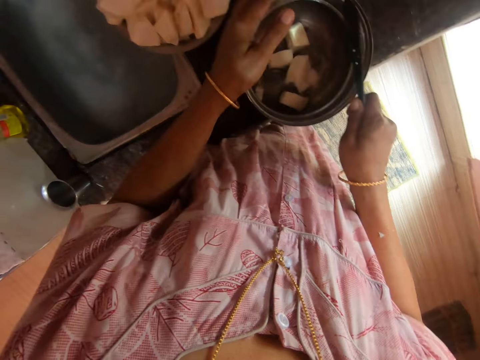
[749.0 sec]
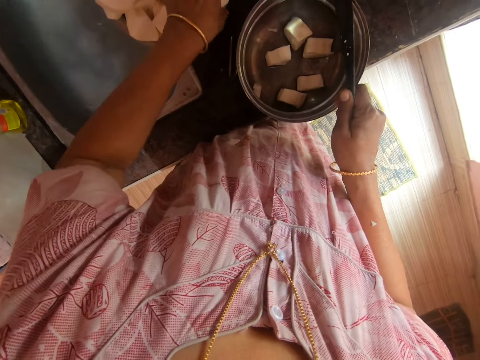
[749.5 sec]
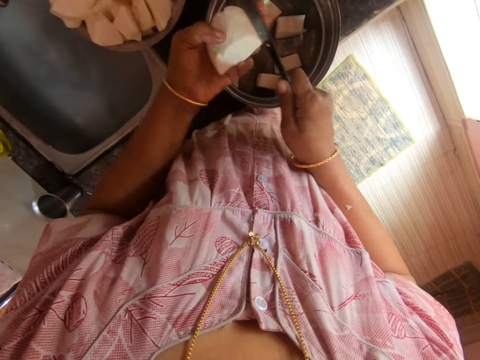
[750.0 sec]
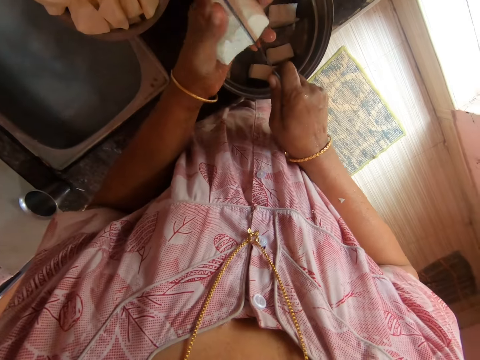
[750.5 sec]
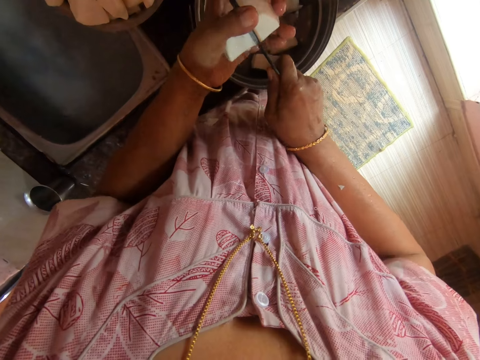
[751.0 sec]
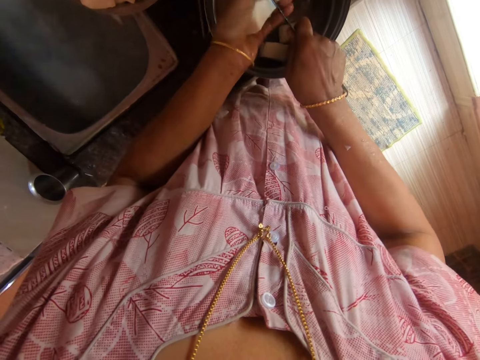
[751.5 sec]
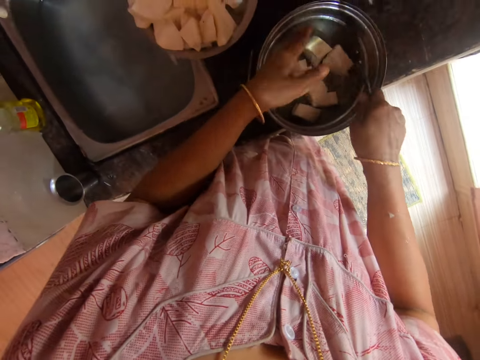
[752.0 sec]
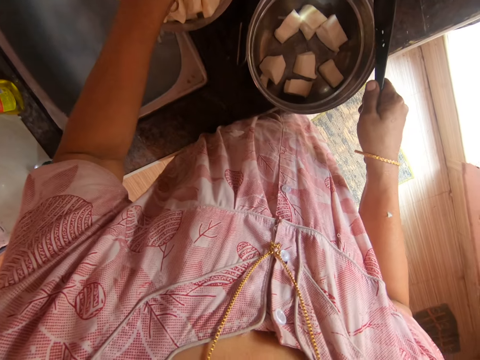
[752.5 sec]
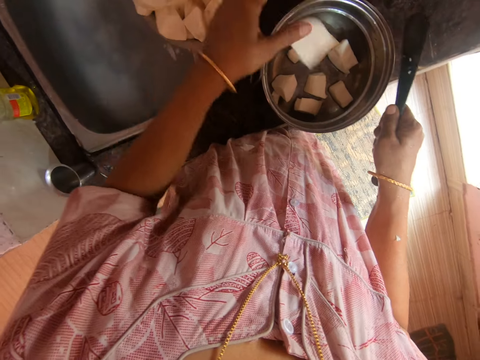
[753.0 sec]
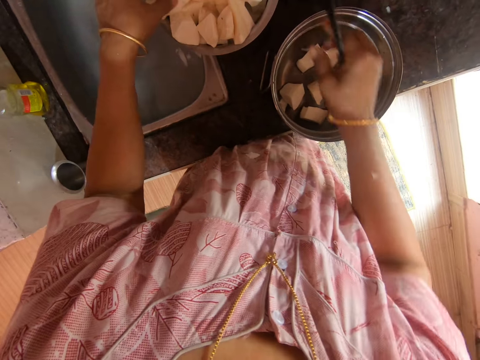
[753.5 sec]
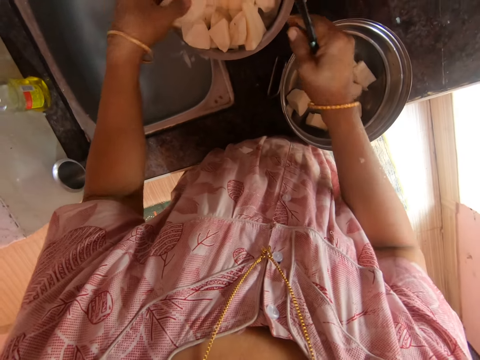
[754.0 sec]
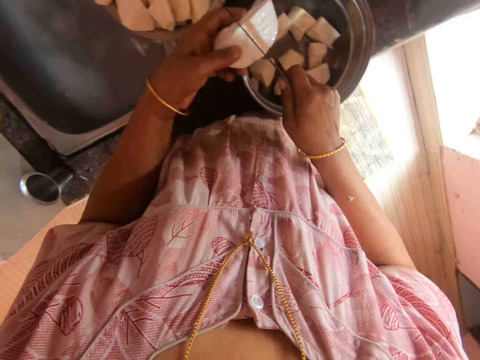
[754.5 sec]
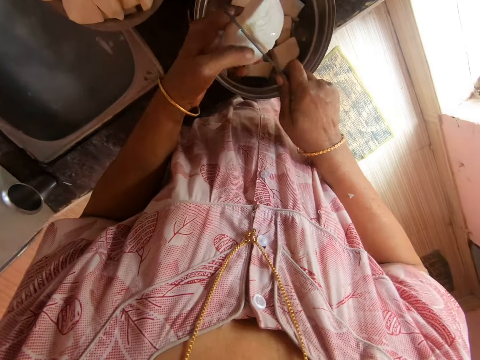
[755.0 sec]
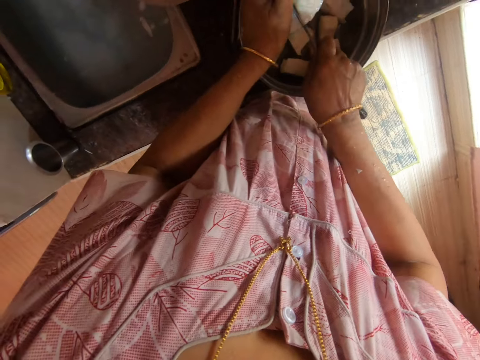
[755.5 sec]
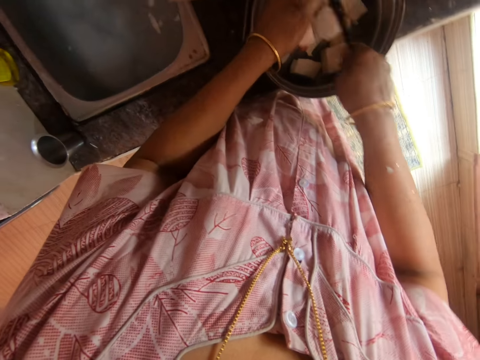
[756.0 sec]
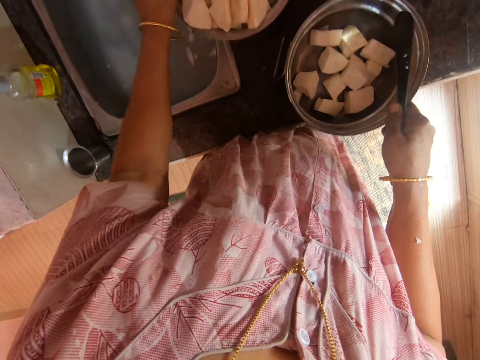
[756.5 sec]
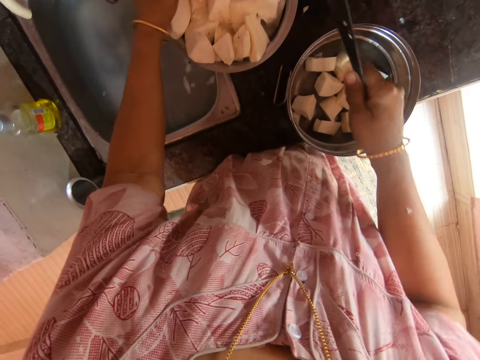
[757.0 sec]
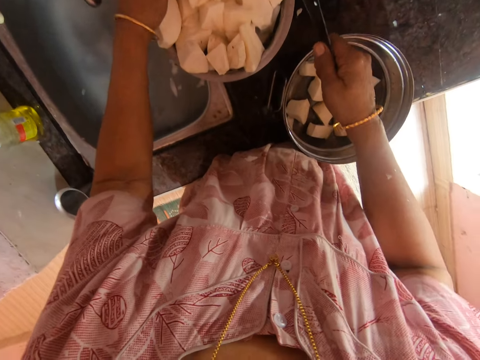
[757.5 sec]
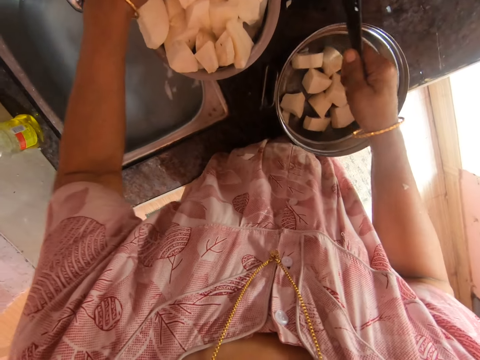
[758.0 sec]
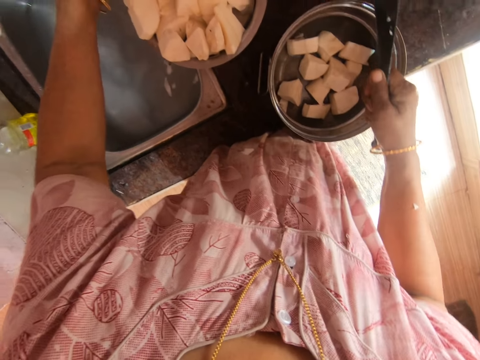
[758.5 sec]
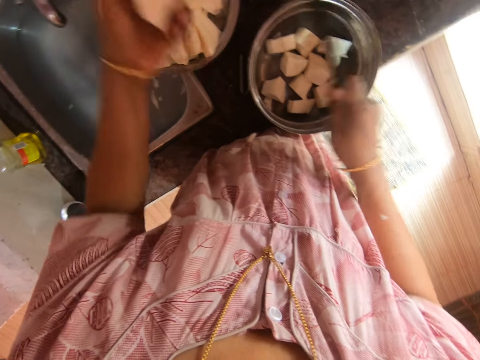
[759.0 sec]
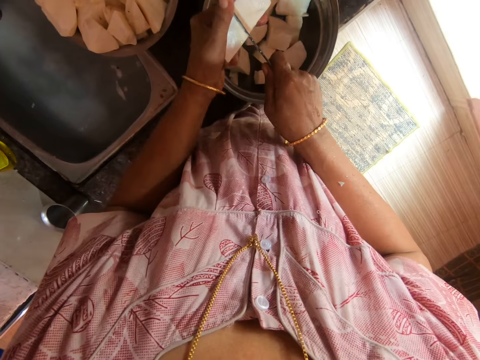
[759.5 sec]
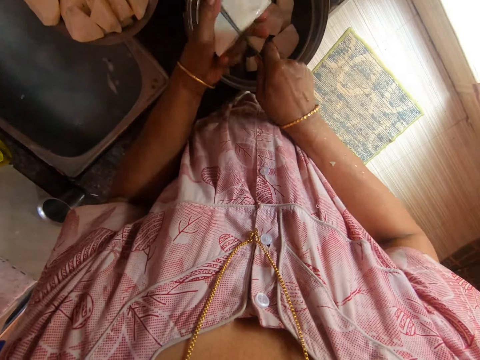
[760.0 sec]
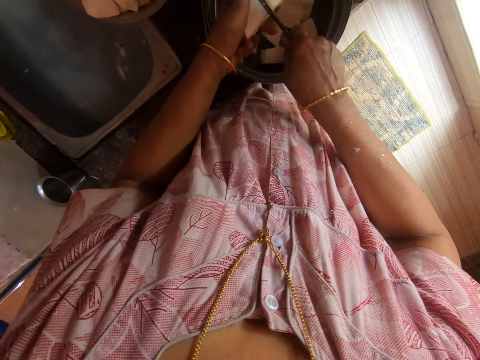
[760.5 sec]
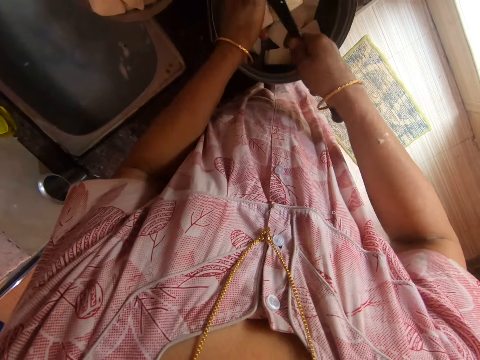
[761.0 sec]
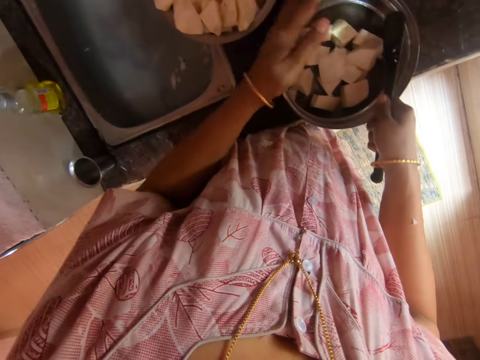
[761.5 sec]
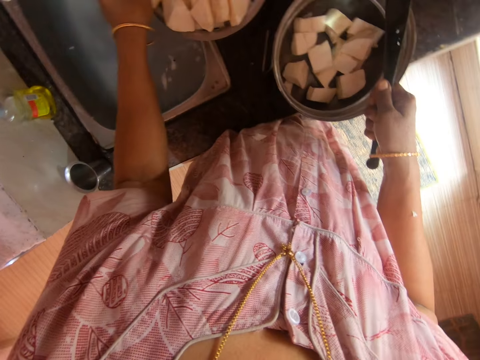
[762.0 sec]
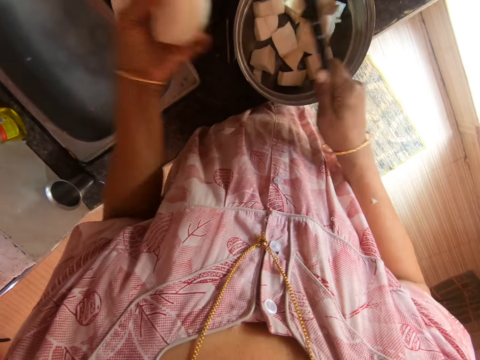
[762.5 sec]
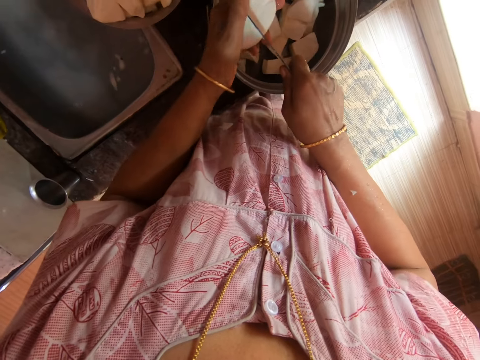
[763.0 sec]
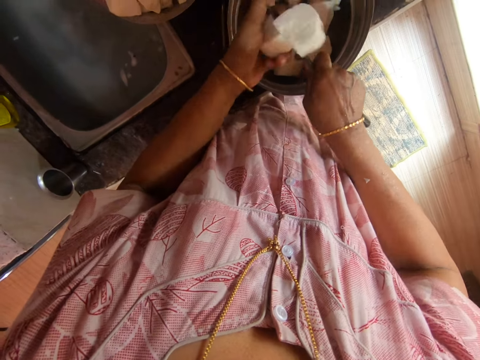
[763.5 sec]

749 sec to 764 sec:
The camera wearer cuts a cassava piece. They pick cassava from the pot. They cut the cassava with a knife. They put the cassava in the bowl. They pick the cassava from the pot. They put the cassava in the bowl. They pick the cassava from the pot. They cut the cassava with the knife. They put the cassava in the bowl. They pick the cassava from the pot. They cut the cassava with the knife. They put the cassava in the bowl. They pick the cassava from the pot. They cut the cassava with the knife.

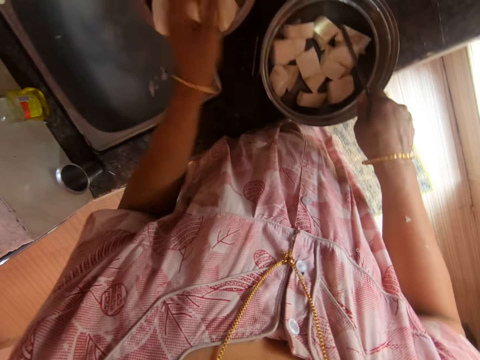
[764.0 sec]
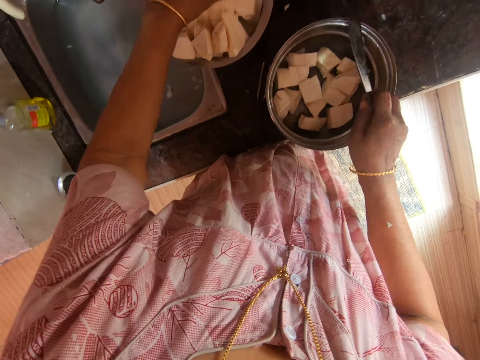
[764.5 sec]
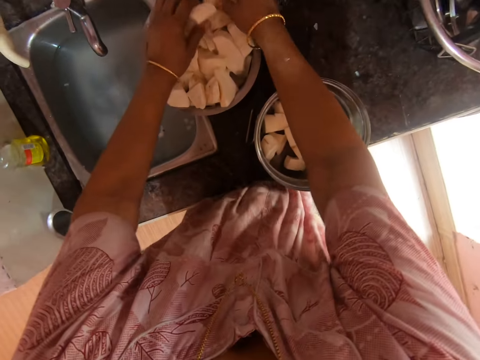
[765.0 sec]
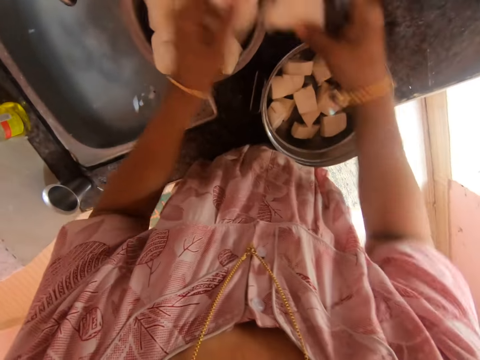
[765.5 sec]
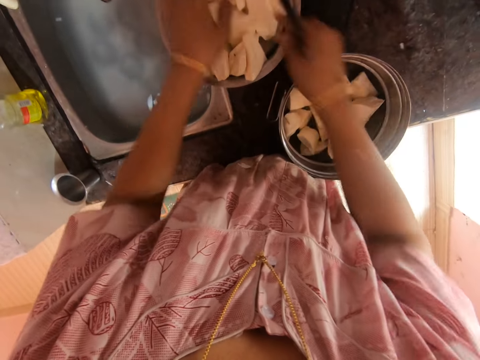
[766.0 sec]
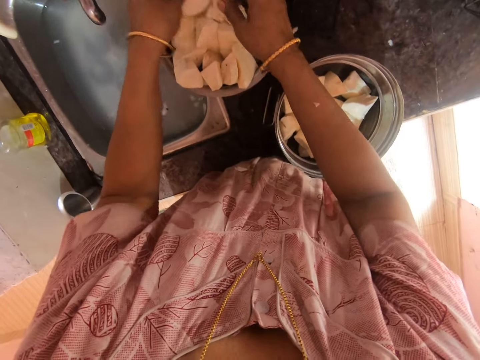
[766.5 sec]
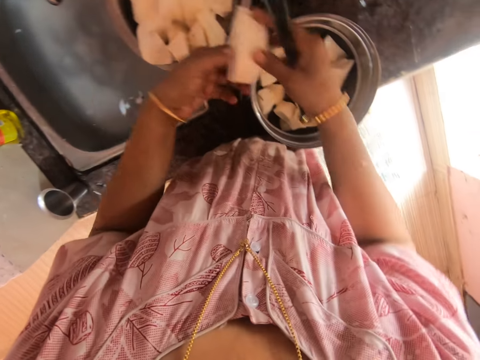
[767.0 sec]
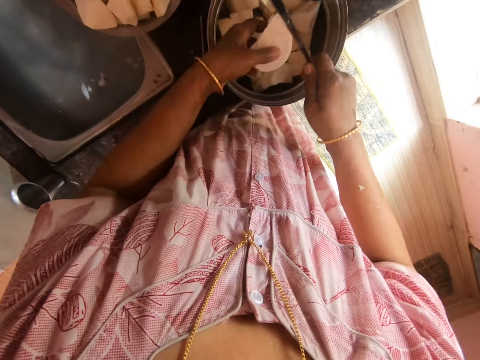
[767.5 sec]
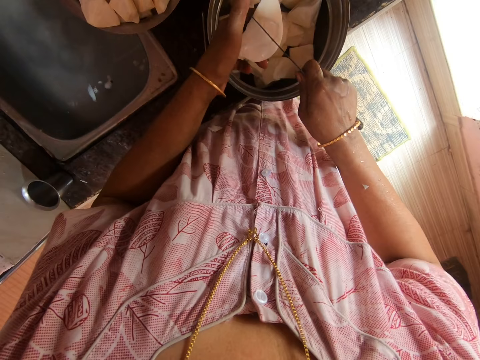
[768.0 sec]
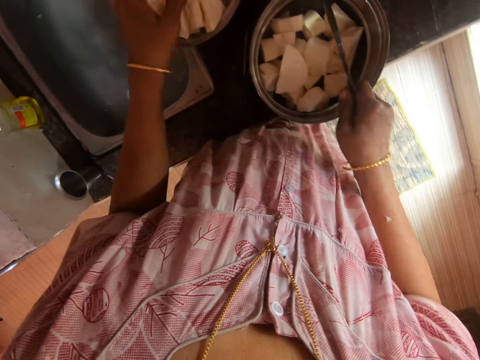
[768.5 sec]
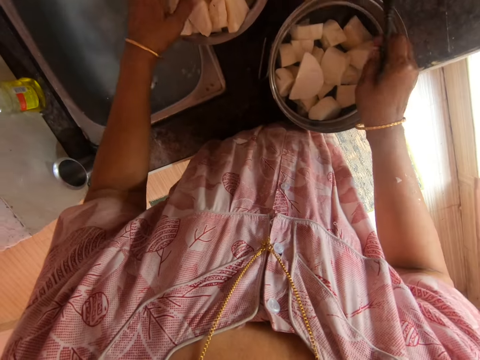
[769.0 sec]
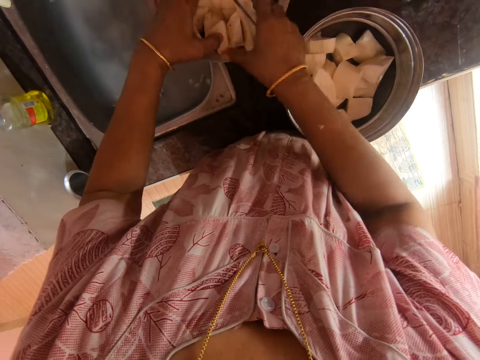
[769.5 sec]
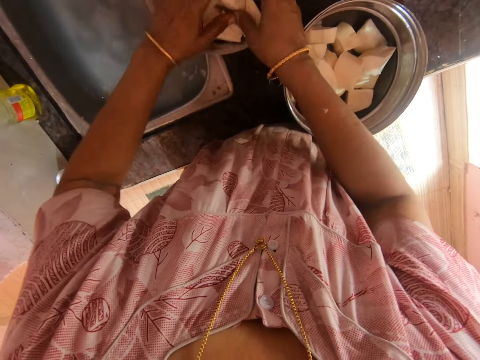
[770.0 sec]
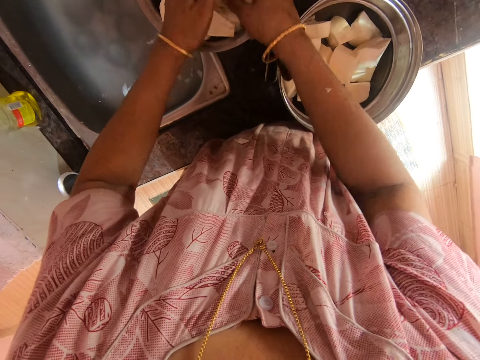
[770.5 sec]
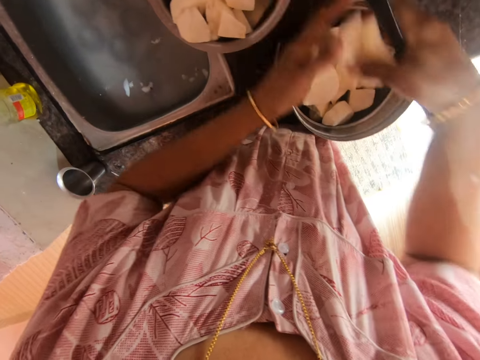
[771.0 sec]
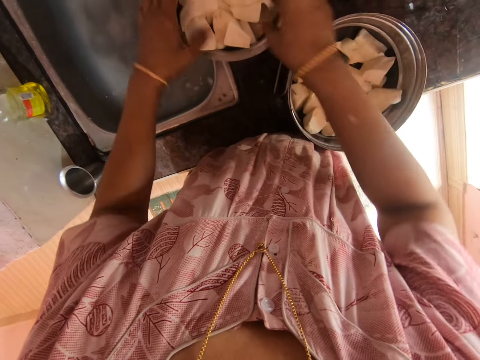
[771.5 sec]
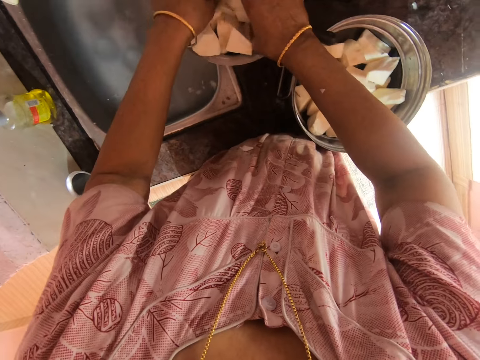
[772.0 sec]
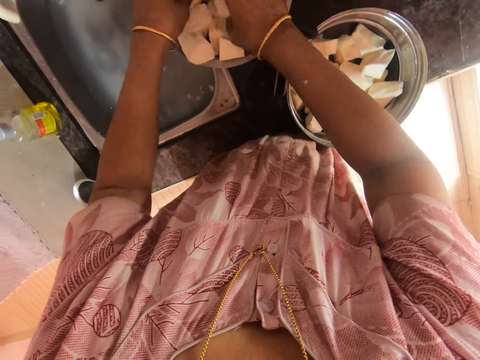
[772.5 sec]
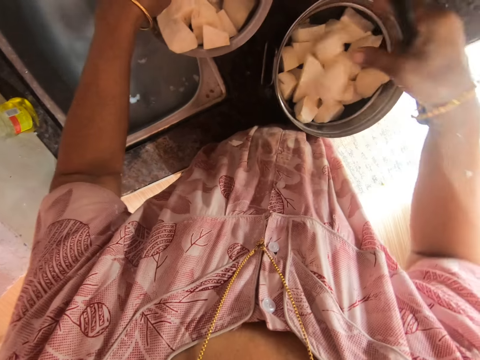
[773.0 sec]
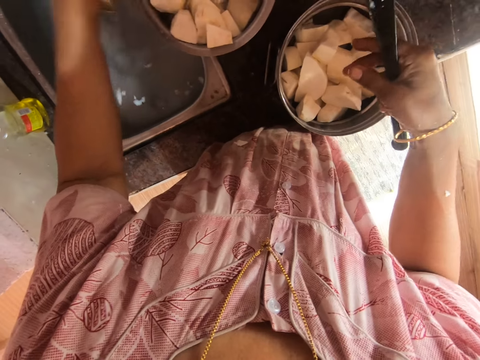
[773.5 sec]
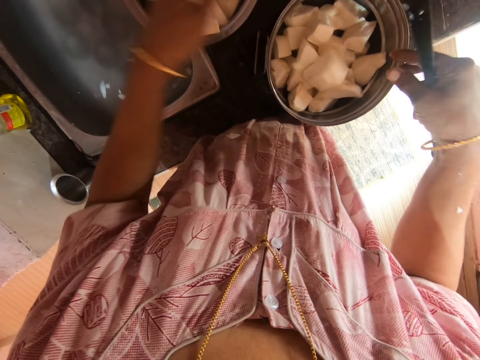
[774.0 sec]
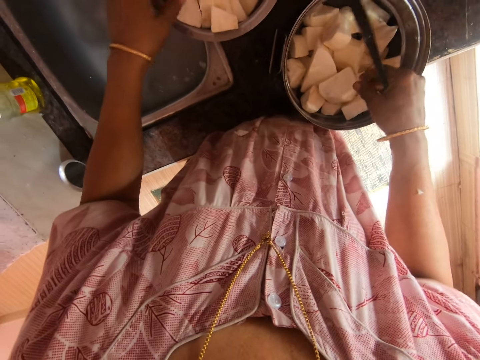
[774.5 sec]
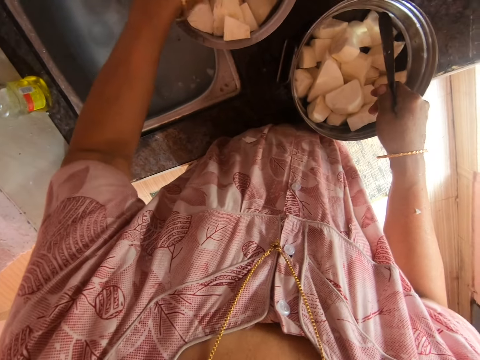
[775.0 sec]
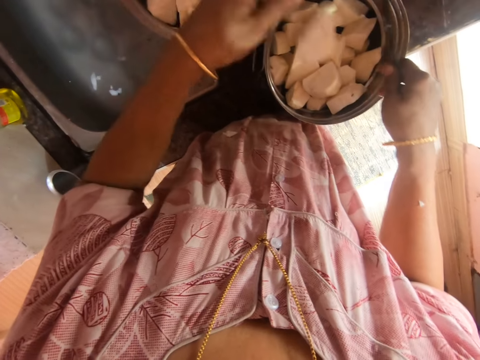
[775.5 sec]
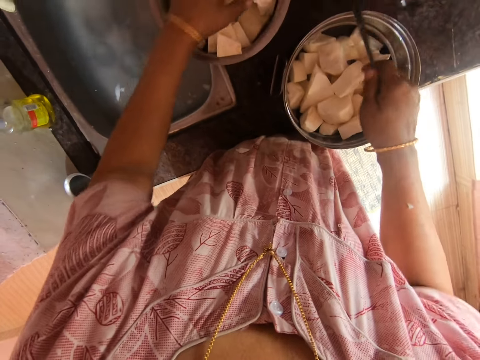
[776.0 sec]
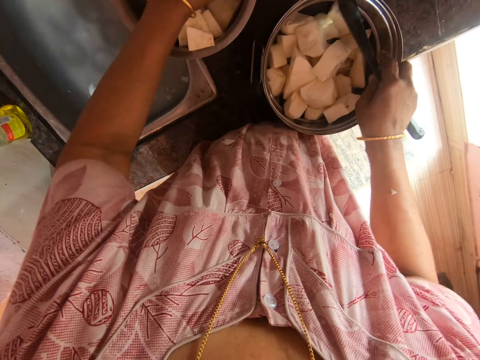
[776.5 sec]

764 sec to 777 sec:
The camera wearer puts the cassava in the bowl. They pick the cassava from the pot. They put the cassava in the bowl. They pick the cassava from the pot. They cut the cassava pieces. They put the cassava in the bowl. They pick the cassava from the pot. They put the cassava in the bowl. They pick the cassava pieces. They put the cassava pieces in the bowl.
